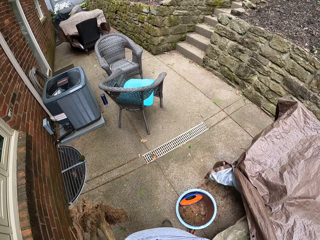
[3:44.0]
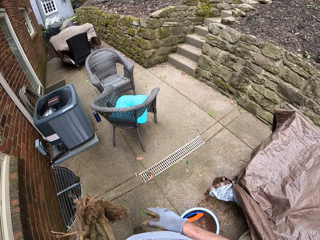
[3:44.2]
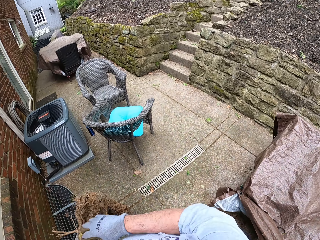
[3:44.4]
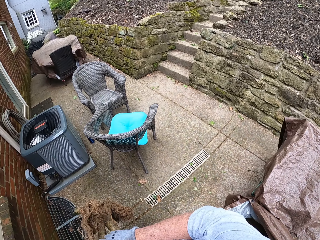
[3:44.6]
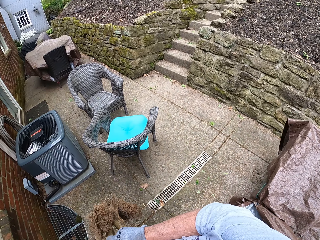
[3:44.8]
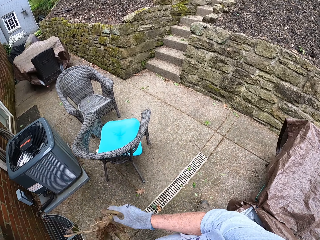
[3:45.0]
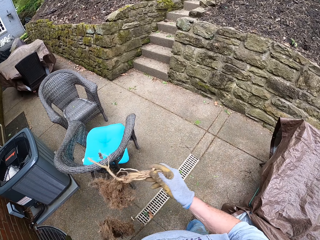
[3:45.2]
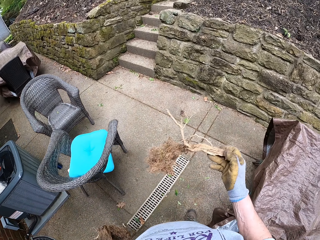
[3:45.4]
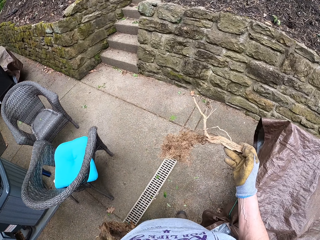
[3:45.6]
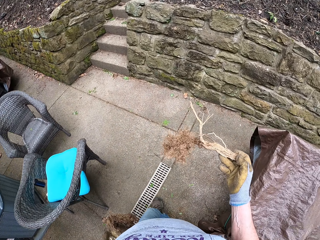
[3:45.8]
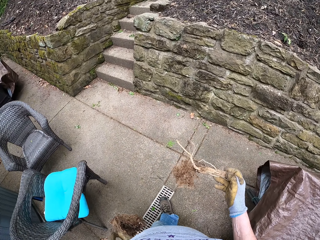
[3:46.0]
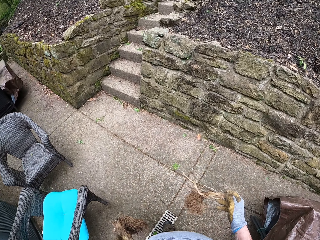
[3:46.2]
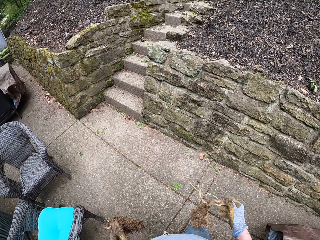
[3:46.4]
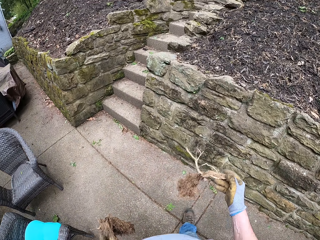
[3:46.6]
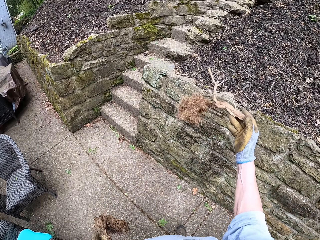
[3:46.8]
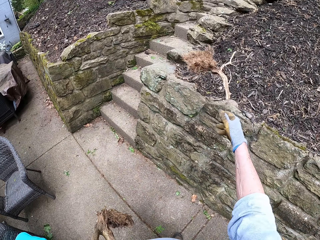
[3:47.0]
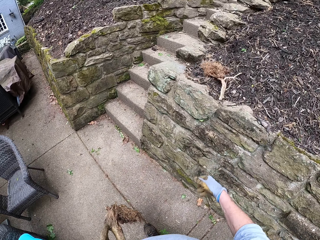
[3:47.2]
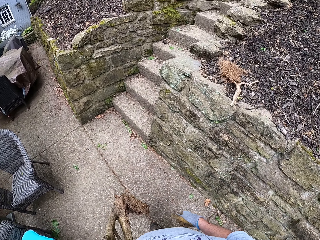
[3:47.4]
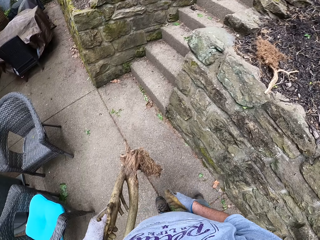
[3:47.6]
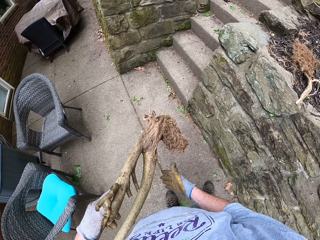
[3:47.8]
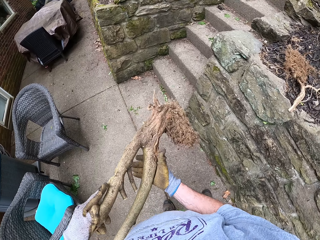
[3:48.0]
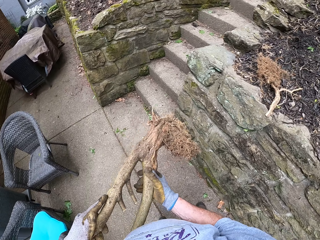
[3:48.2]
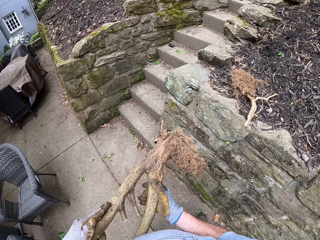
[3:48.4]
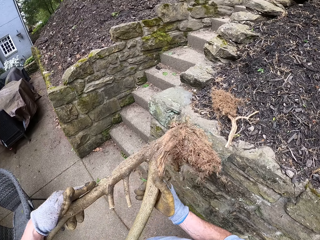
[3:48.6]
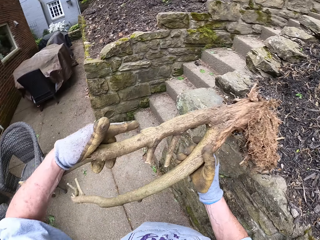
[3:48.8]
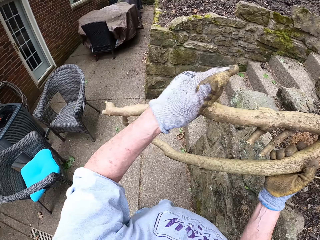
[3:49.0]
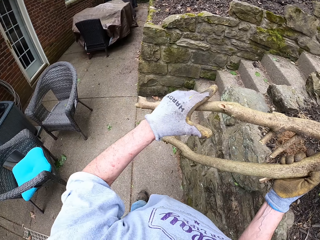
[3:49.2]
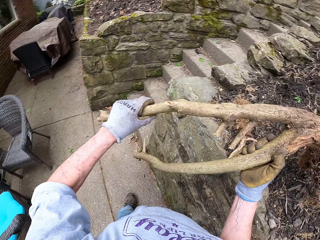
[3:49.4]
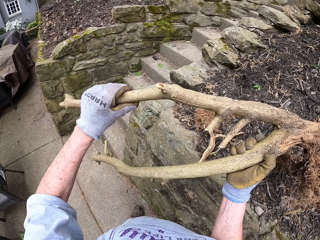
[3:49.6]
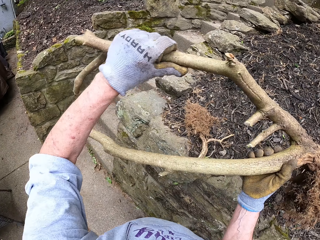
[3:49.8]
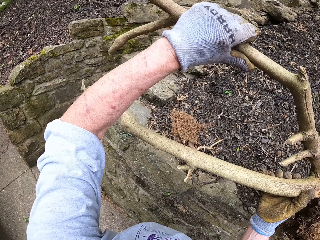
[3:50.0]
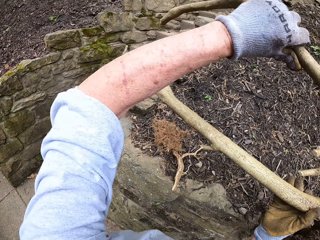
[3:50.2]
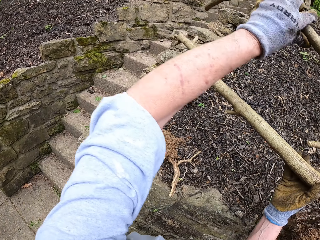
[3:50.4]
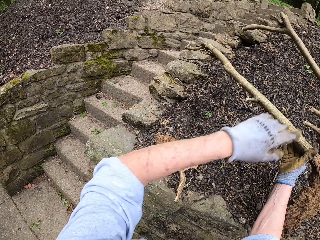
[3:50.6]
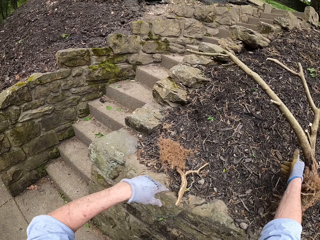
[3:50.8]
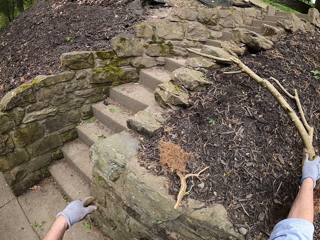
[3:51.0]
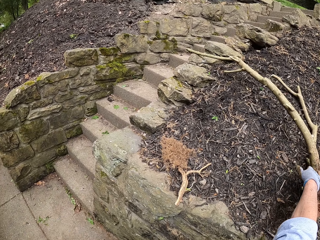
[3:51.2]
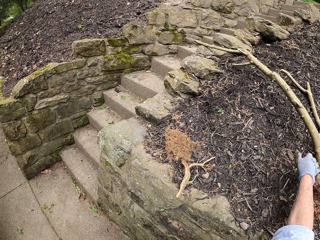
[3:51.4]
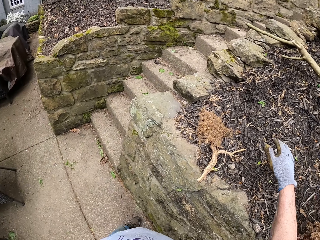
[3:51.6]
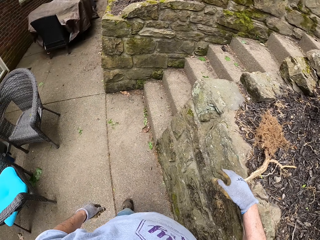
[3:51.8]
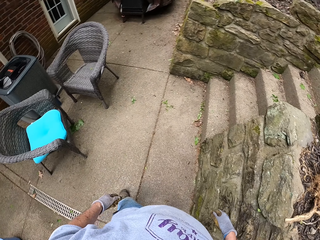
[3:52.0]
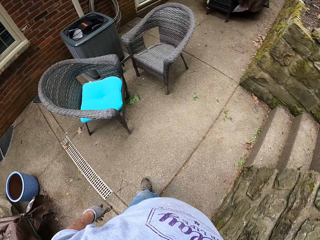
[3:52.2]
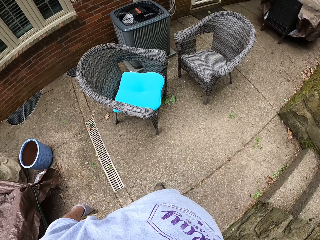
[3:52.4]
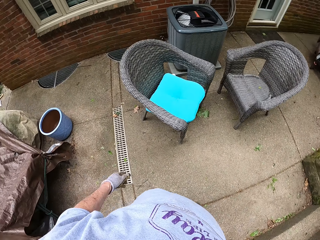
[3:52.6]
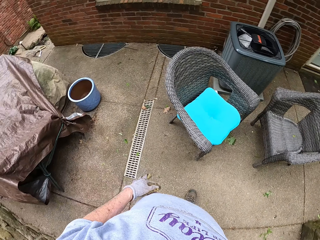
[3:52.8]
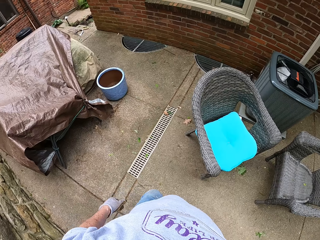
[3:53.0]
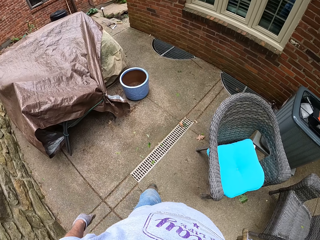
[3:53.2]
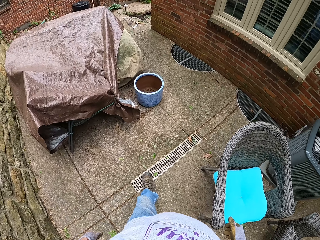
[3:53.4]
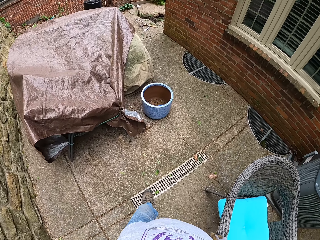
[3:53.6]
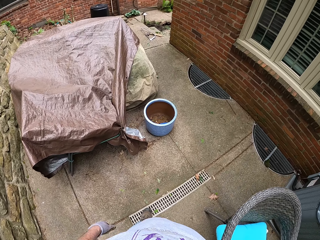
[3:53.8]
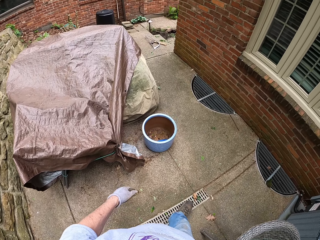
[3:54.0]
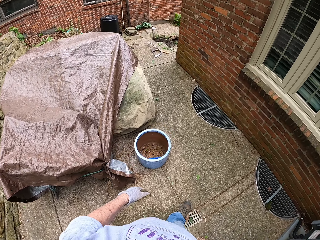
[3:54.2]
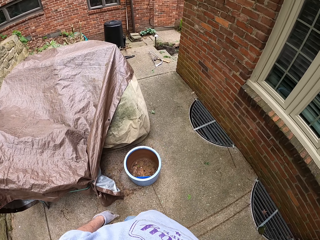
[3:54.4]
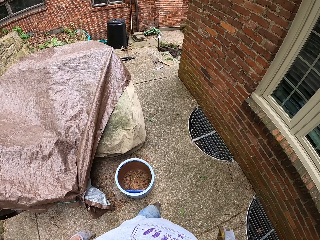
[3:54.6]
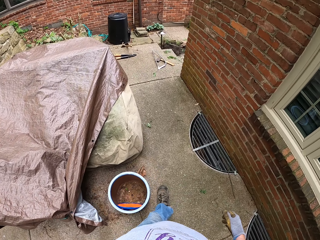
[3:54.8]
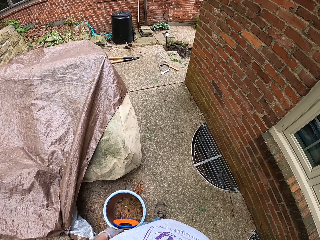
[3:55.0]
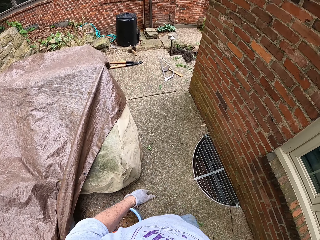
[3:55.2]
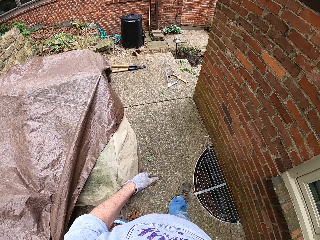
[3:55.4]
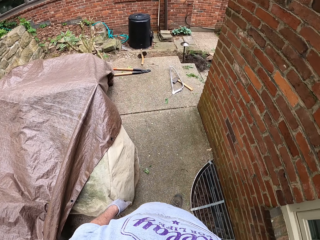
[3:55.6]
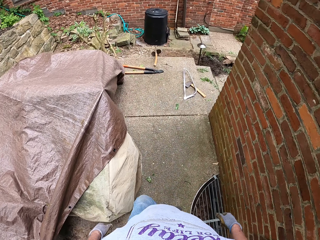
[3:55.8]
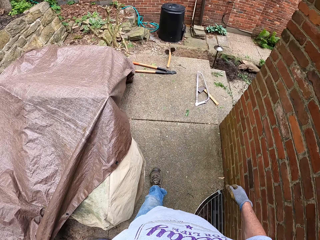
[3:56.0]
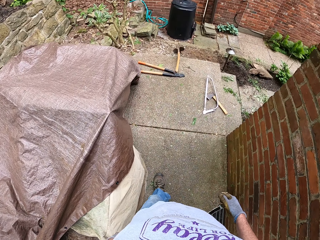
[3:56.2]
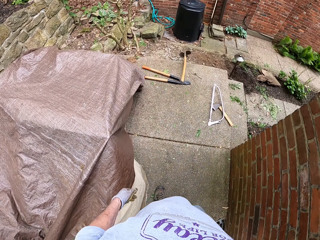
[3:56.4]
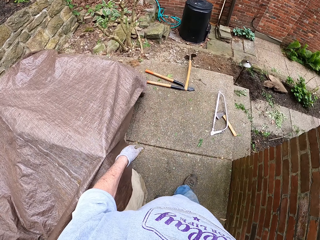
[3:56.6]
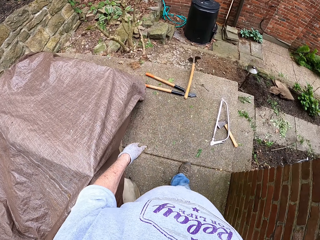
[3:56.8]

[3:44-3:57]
The camera wearer holds one of the tree stumps with his right hand. He tosses the tree stump in his right hand. He places the plants on top of the steep ground. He tosses the other tree stump. He walks around the compound.

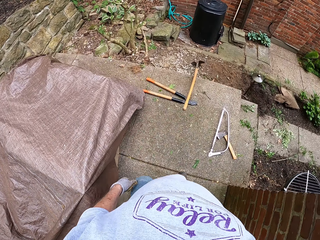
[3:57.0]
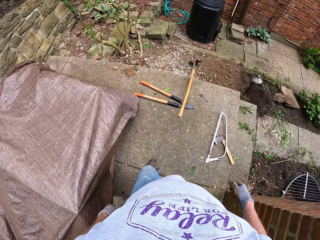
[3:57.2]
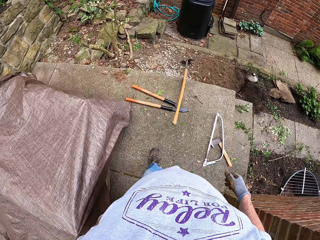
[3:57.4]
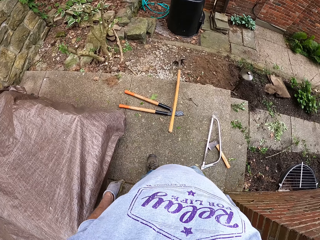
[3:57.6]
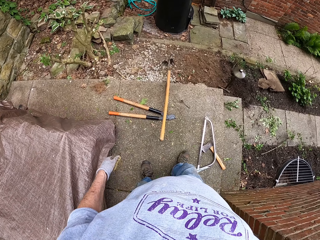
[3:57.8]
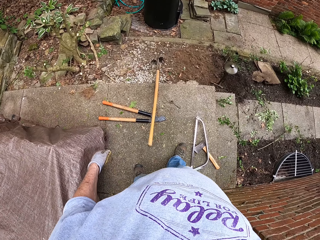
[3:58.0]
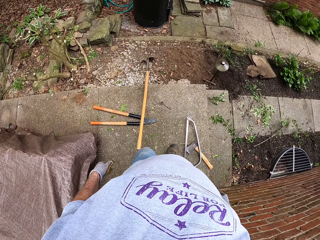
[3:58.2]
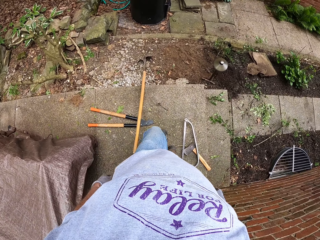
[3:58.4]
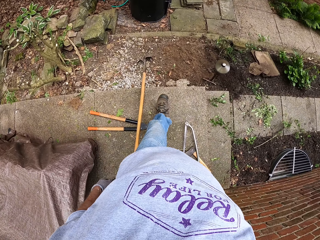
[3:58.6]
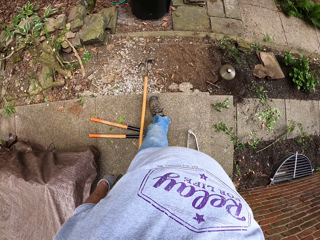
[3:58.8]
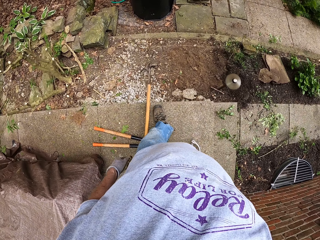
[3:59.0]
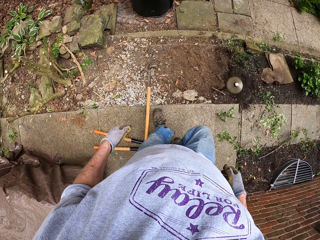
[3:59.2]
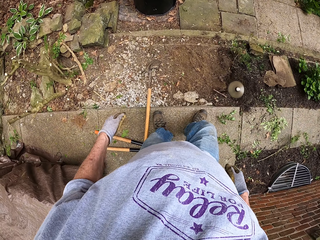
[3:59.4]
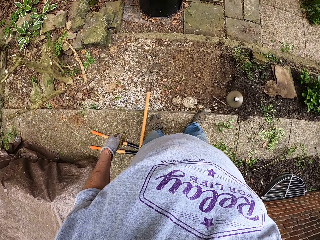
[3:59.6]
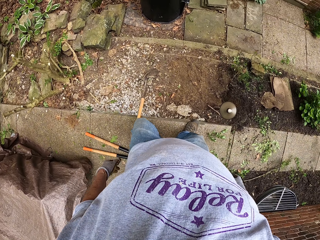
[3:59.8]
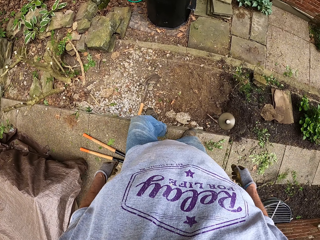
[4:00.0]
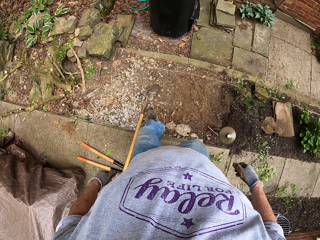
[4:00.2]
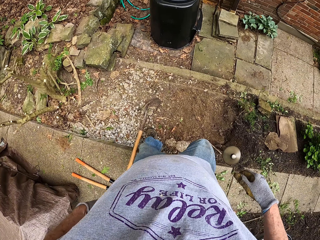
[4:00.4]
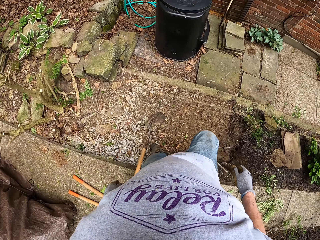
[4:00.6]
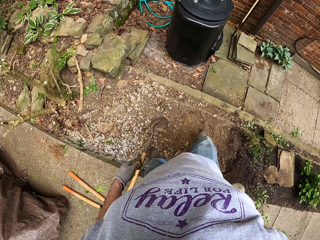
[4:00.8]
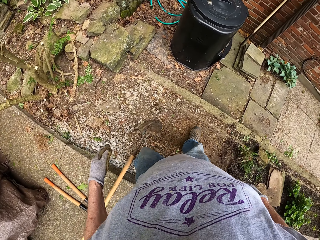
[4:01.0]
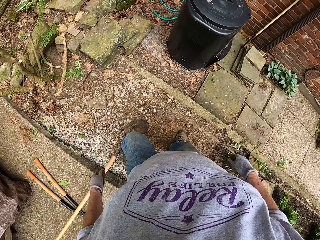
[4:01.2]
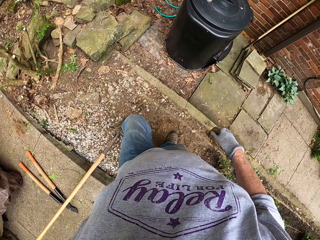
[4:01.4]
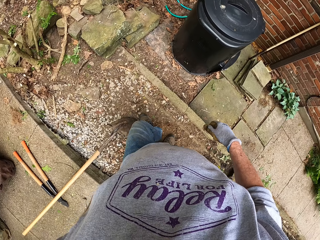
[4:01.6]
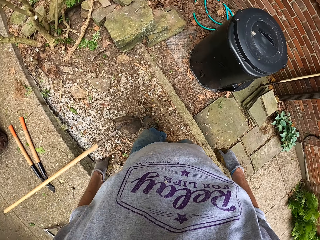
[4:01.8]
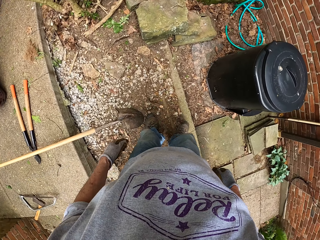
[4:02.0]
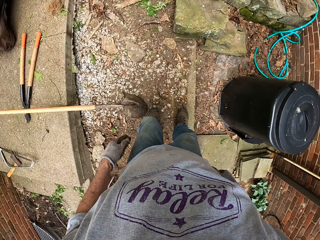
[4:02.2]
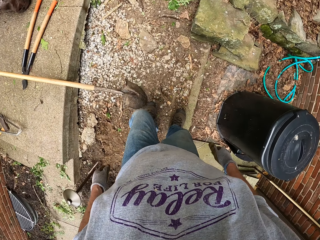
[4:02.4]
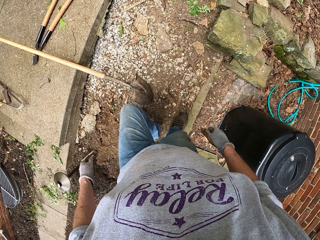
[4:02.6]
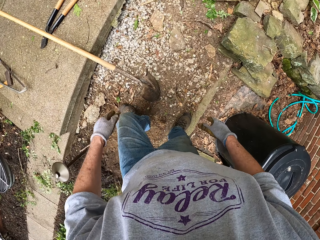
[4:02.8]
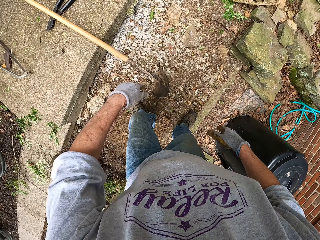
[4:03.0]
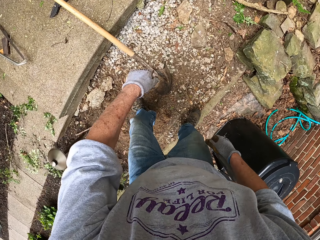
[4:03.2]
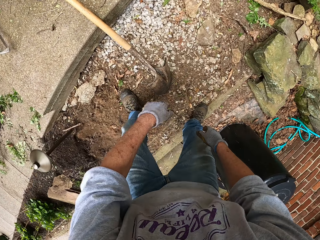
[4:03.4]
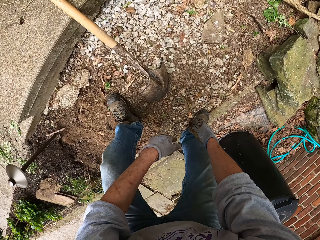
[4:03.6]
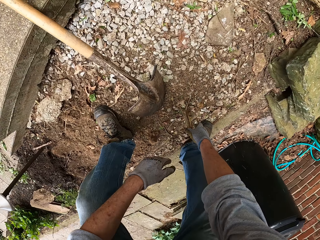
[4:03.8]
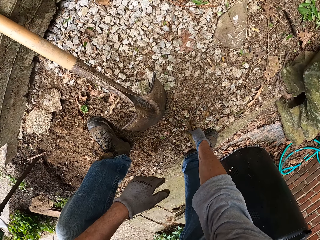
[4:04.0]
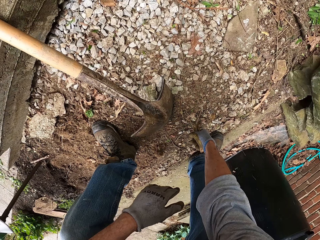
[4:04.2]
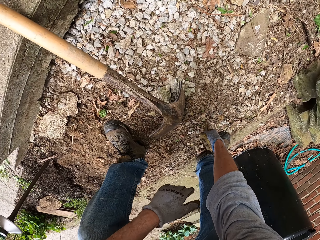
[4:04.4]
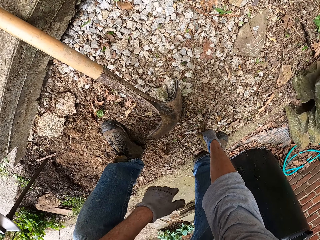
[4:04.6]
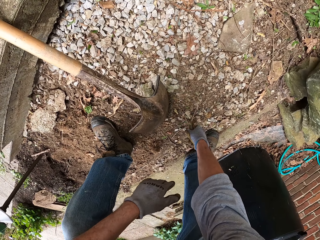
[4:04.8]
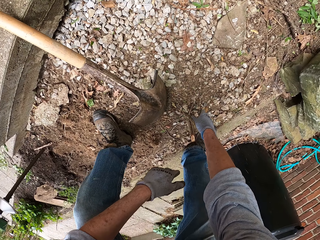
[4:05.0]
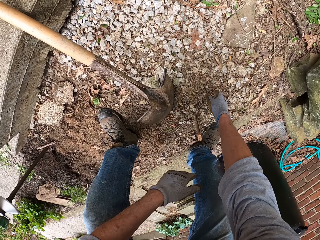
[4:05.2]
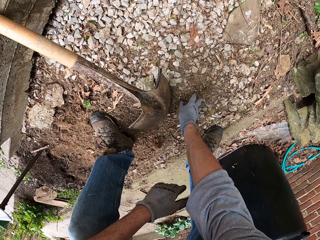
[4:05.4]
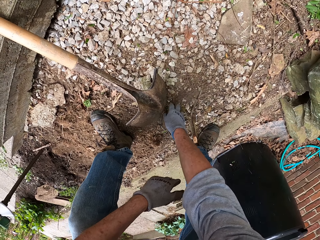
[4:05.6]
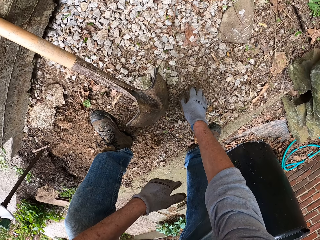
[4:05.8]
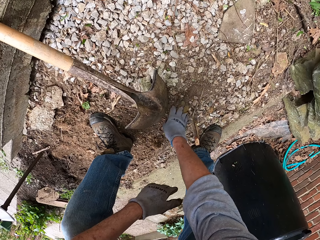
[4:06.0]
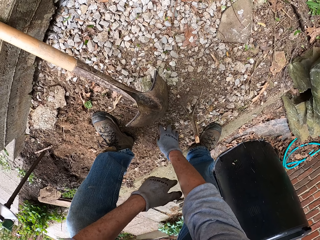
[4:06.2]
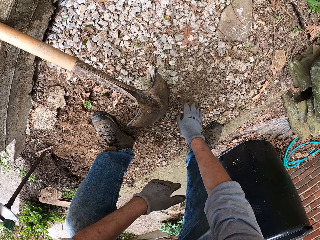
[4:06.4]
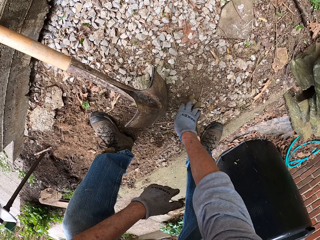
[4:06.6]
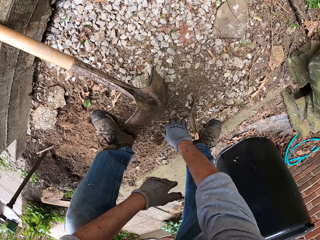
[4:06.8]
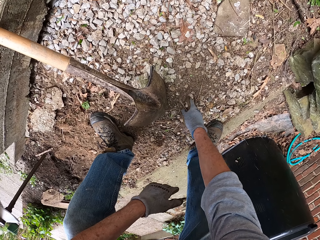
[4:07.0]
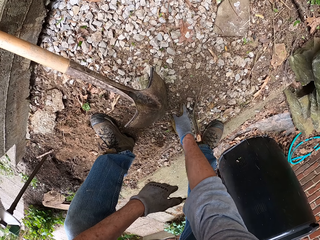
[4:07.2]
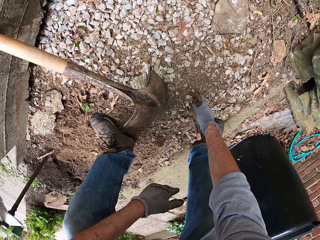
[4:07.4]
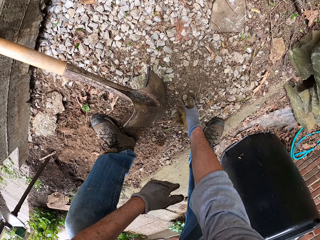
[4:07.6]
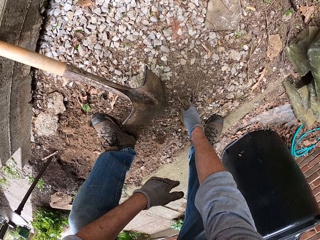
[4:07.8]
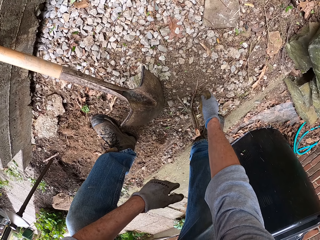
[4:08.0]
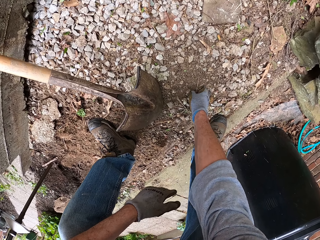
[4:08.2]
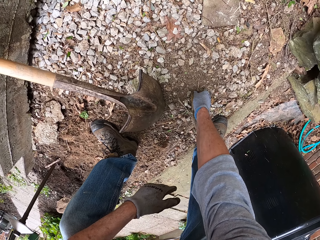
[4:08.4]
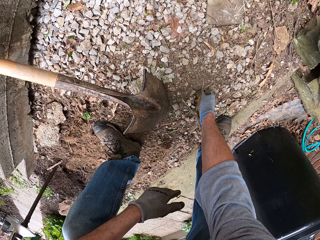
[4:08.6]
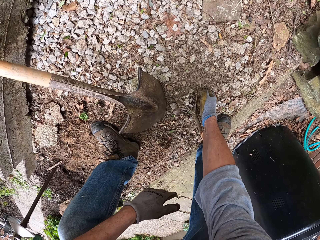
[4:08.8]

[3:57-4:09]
The camera wearer pulls the plant or tree stump on the ground. They move the soil with hands and clear the stones around the tree stump.
